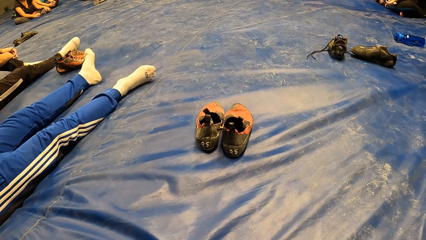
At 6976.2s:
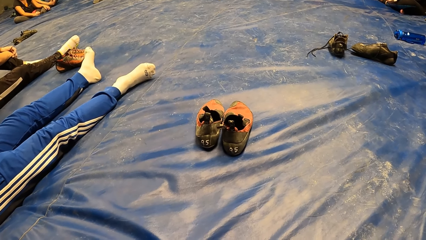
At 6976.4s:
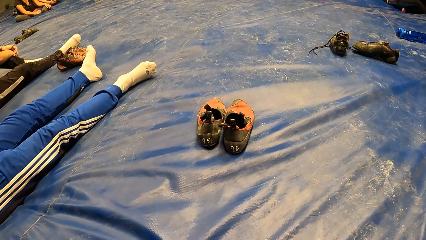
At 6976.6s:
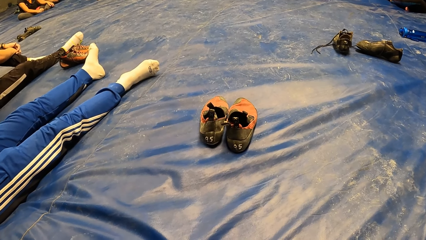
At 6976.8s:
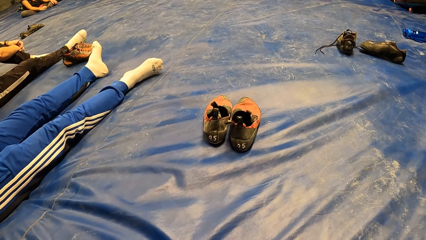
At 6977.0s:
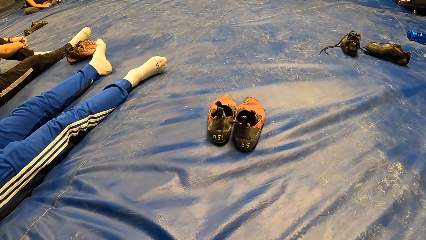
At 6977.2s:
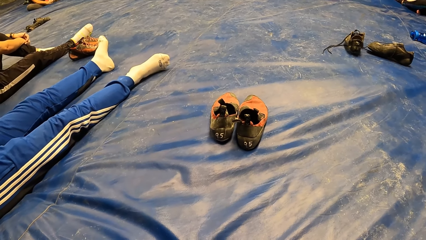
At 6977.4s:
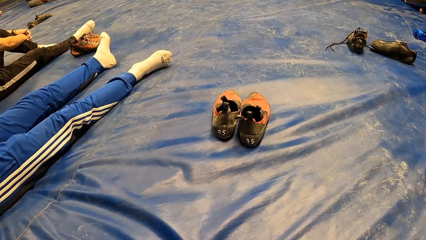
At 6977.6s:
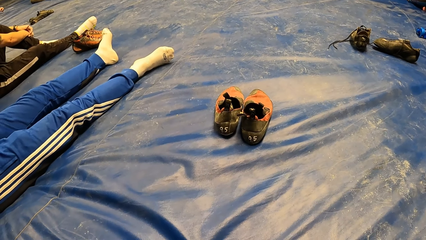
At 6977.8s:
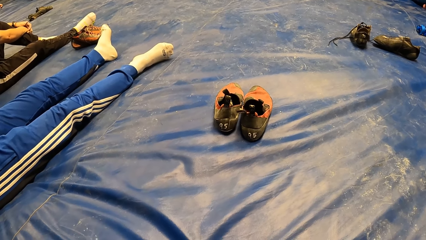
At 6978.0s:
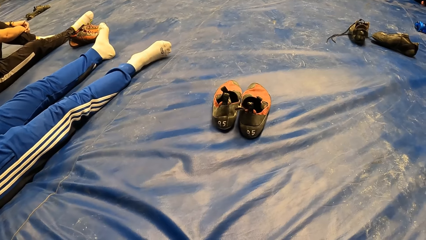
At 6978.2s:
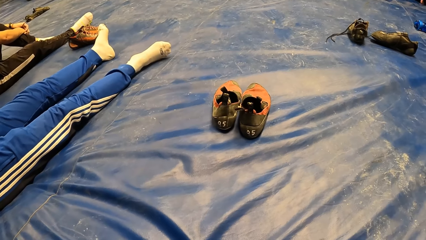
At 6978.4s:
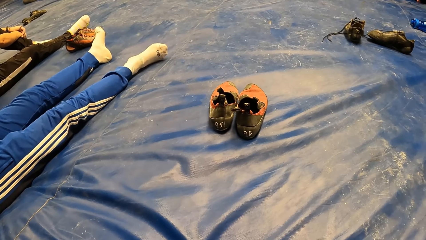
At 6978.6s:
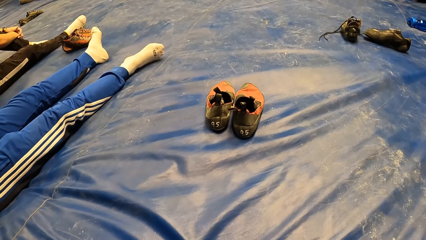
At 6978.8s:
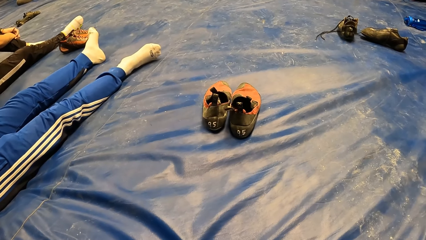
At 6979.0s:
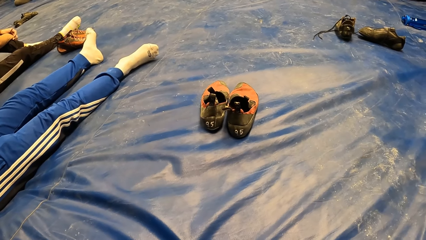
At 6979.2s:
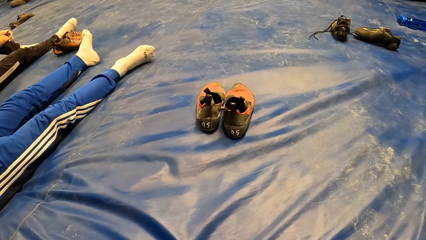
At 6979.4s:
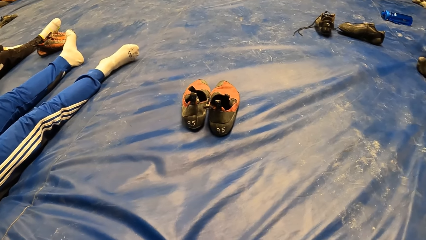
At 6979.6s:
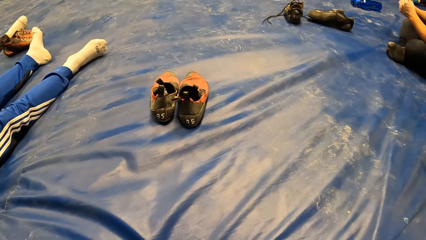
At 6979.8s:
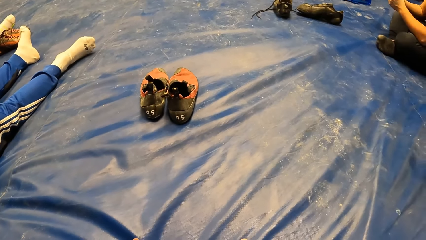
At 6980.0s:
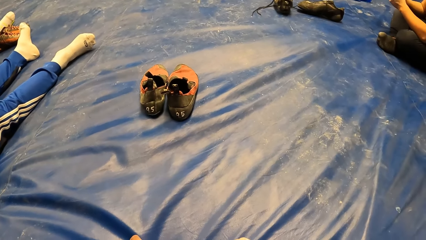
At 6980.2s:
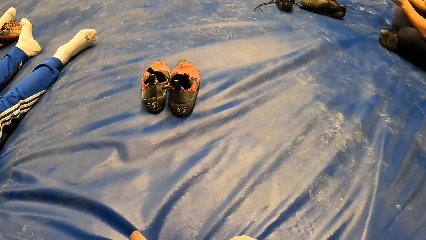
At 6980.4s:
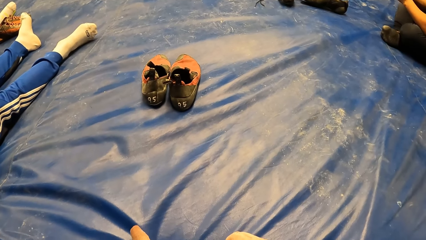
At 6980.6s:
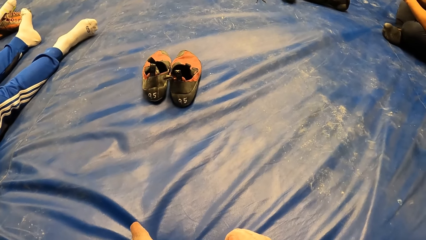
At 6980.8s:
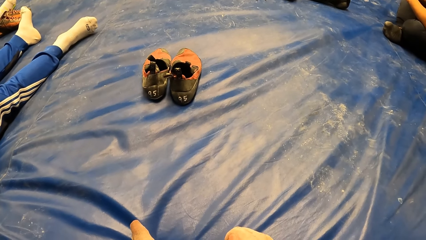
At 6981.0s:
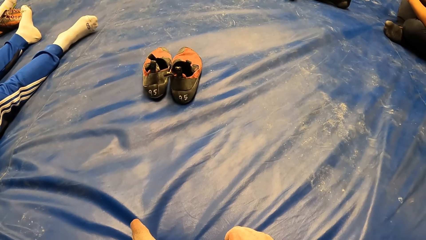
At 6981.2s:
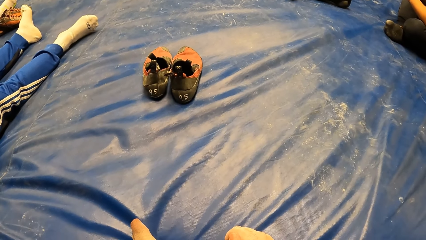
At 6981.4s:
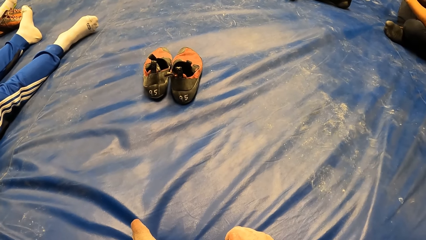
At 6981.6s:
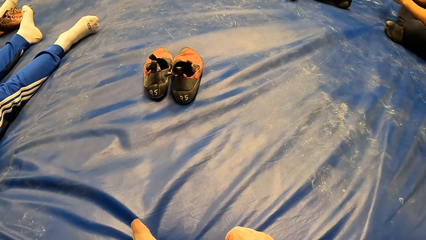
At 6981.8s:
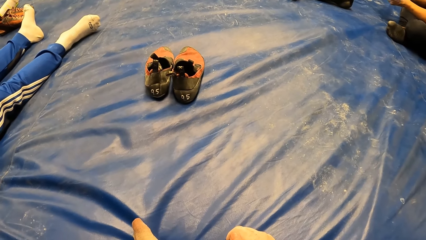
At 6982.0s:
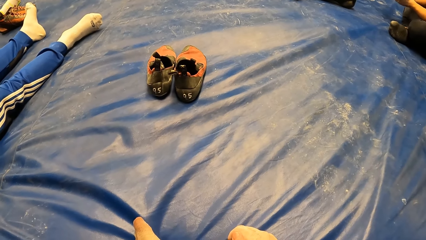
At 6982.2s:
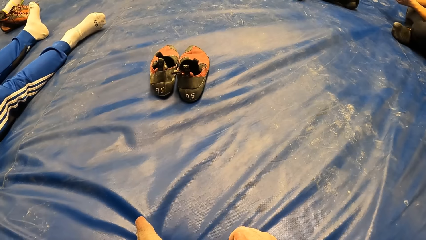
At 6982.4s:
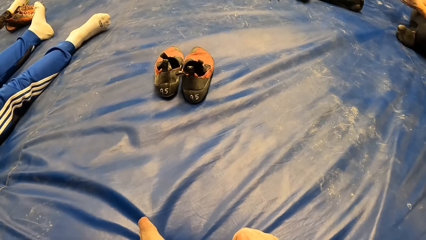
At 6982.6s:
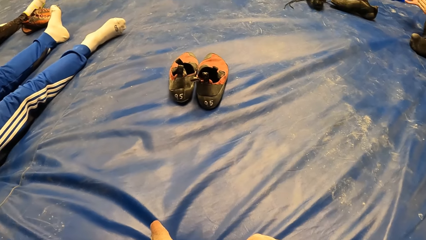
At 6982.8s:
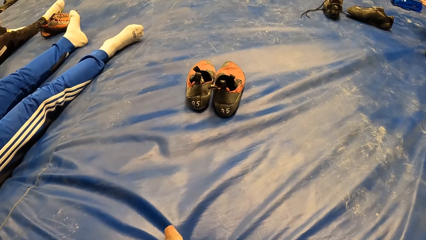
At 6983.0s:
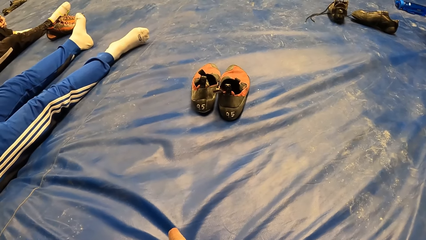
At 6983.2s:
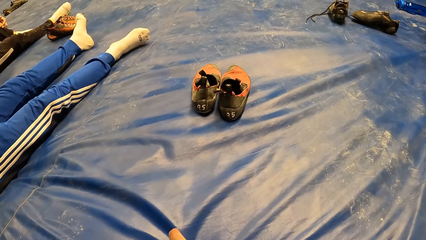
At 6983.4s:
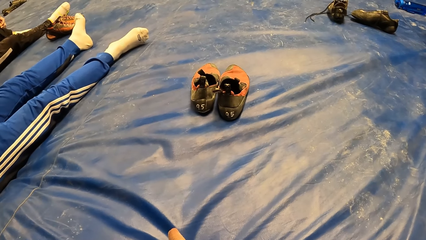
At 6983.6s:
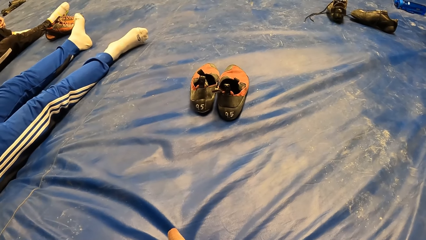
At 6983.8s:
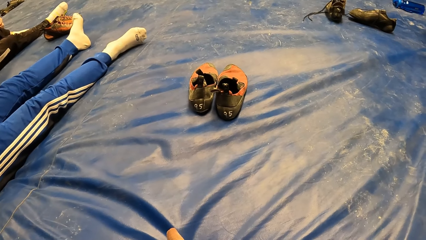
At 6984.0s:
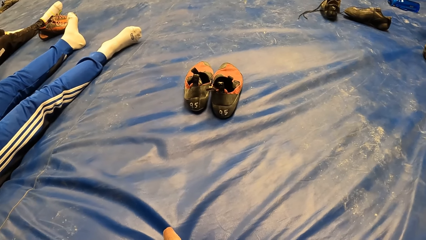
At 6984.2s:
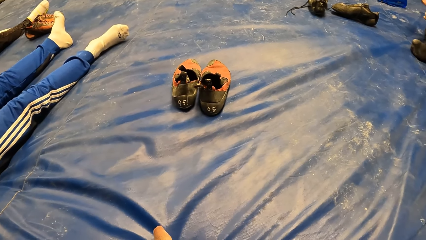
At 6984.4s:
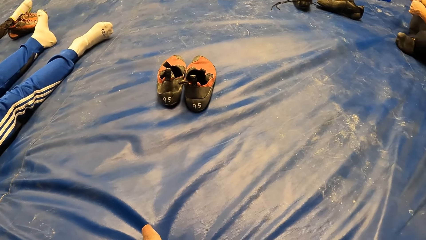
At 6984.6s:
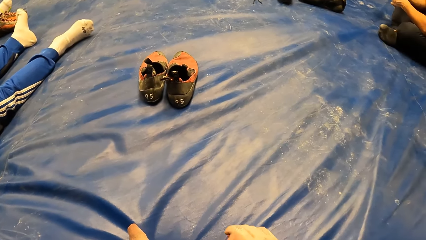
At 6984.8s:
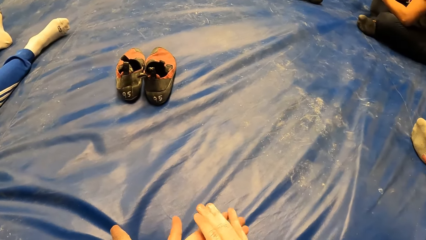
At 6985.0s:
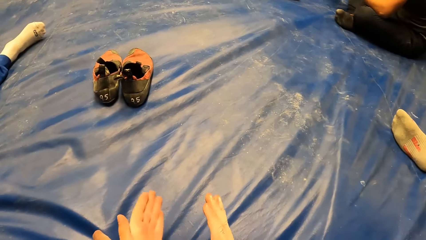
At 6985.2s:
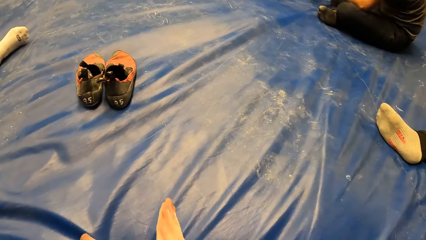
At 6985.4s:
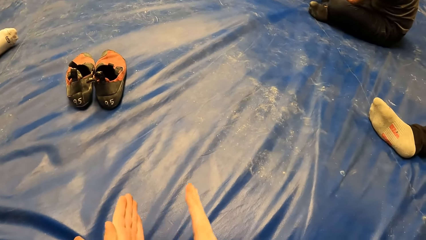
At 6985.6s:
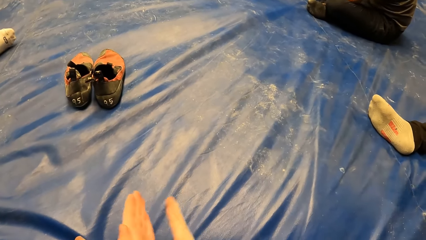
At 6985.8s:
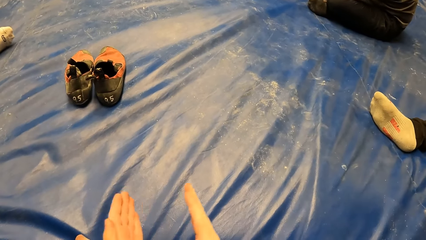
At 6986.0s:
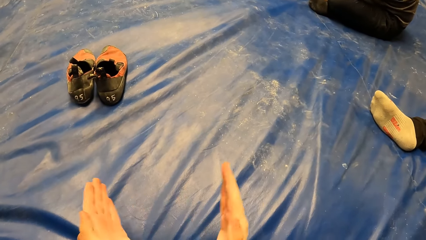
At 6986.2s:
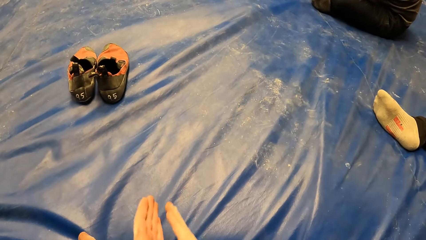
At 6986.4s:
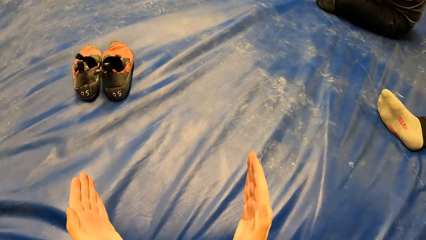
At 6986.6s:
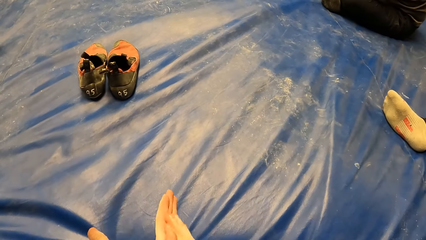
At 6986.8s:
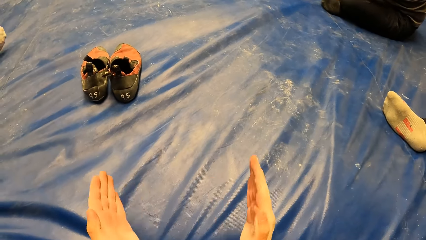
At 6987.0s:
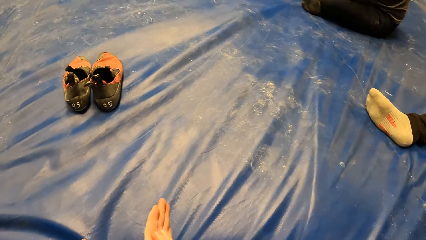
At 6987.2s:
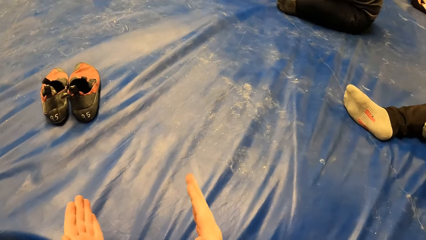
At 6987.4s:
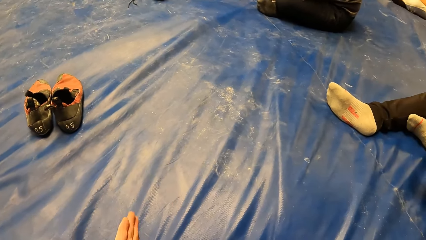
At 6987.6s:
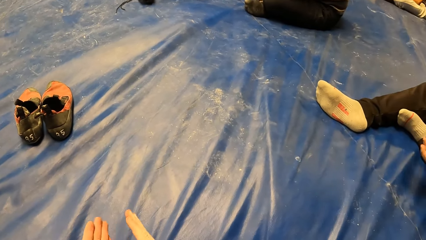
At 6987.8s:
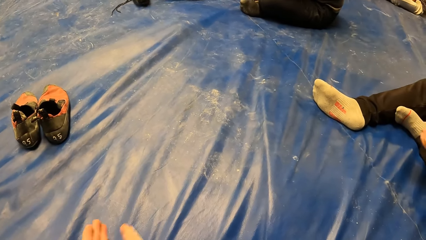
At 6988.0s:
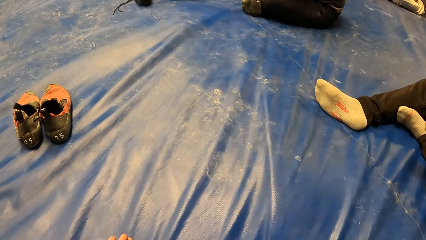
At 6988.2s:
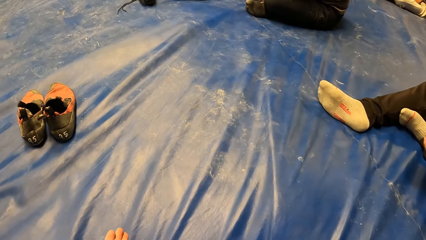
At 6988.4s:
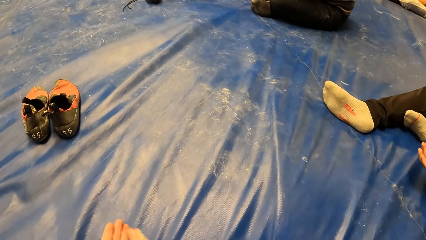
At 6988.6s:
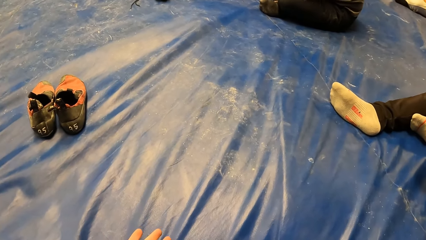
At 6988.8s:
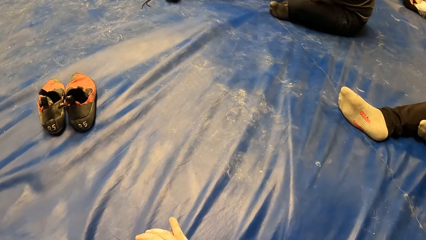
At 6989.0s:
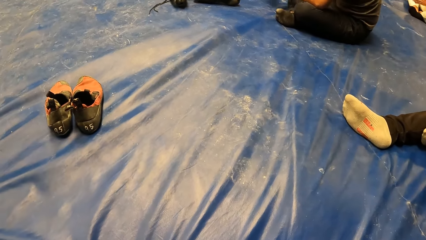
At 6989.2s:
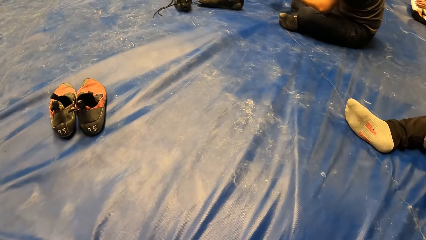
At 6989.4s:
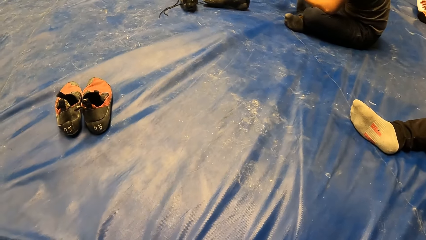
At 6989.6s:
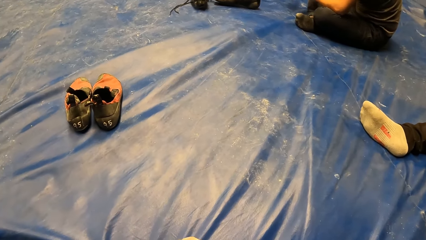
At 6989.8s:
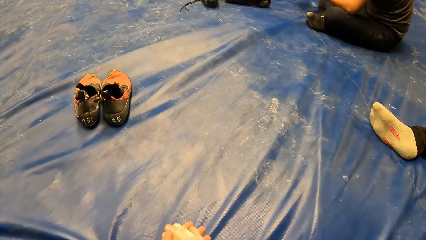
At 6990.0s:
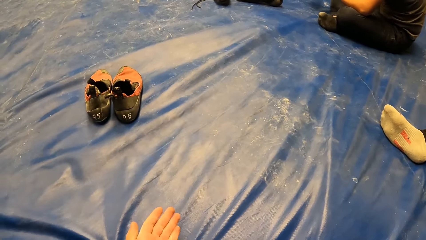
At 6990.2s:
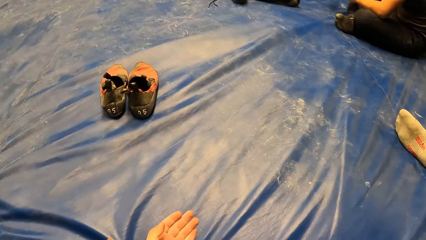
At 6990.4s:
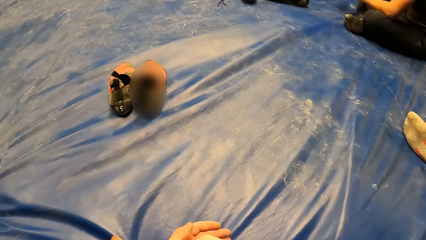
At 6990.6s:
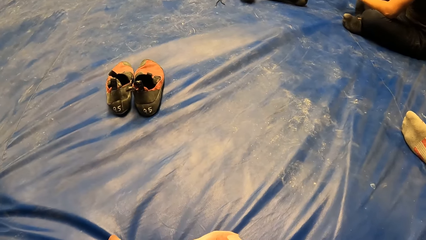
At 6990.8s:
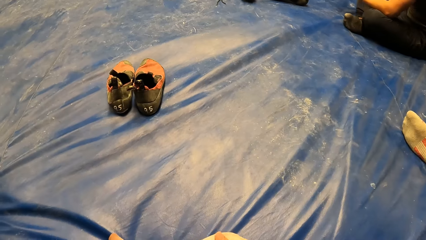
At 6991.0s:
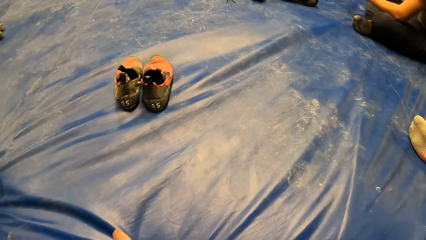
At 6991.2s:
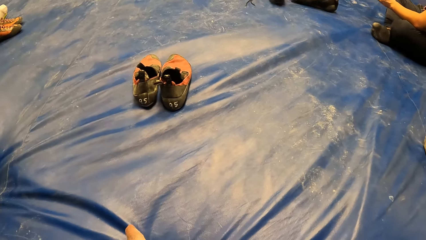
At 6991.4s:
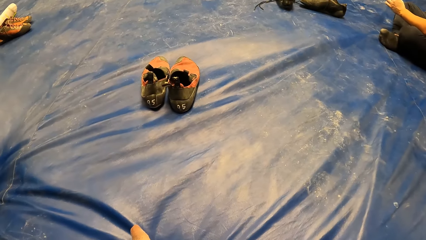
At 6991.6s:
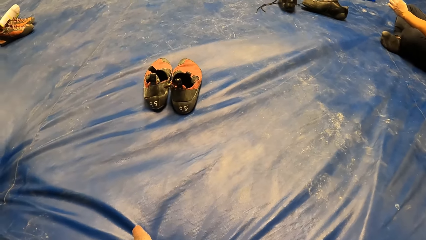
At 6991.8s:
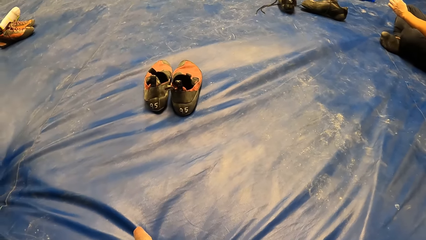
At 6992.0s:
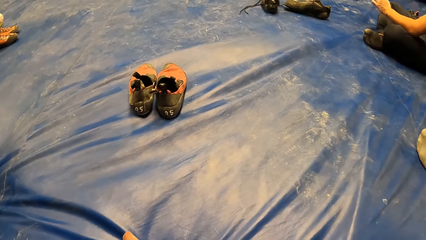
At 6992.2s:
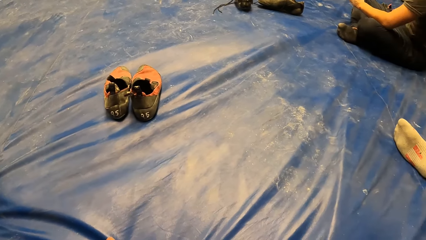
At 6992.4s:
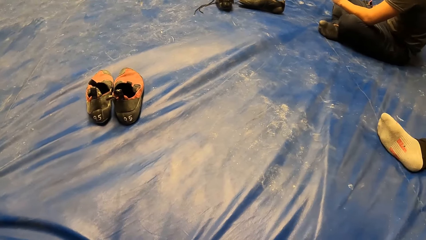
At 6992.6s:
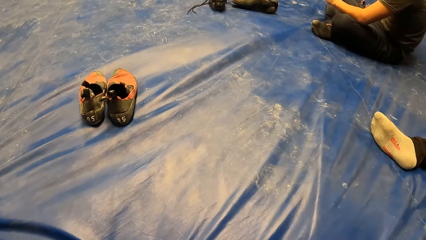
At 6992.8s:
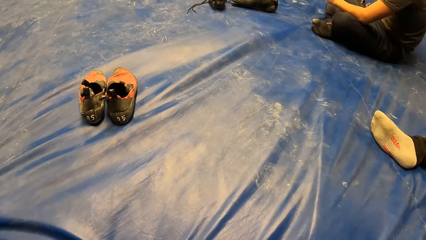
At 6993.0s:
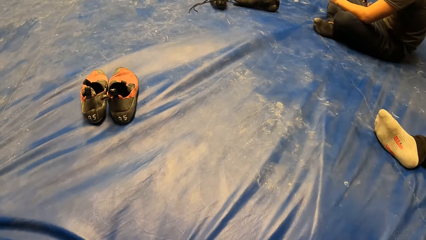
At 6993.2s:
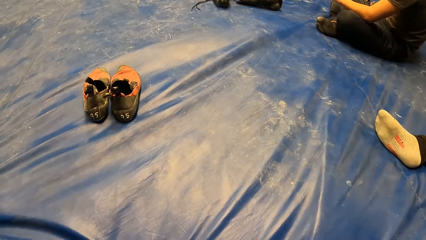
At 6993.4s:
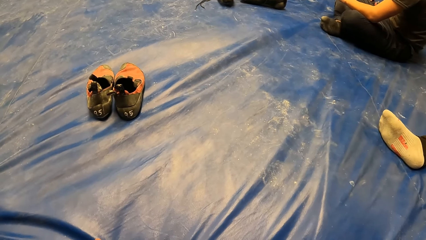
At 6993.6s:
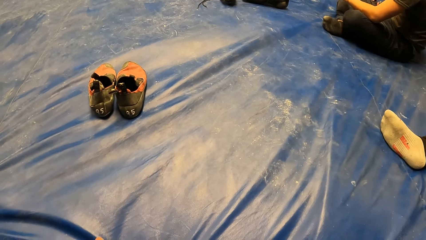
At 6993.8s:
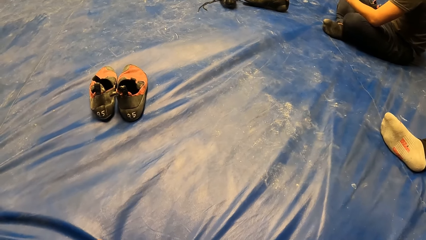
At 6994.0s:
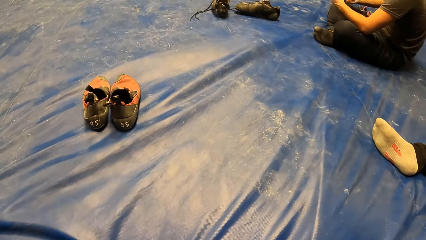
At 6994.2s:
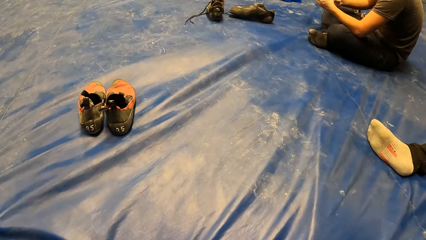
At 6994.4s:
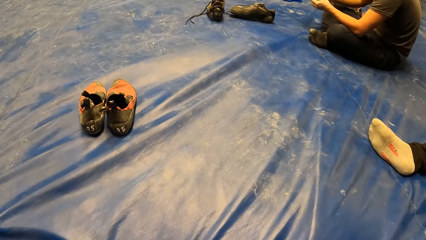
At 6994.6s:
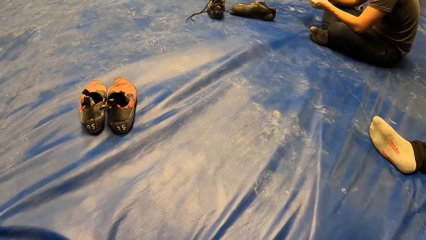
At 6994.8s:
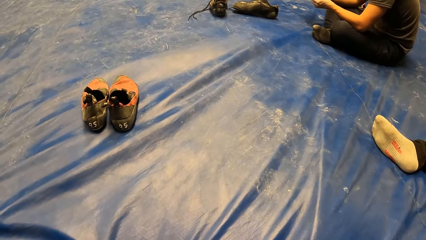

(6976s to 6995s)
The camera wearer claps with both hands. A man claps hands. The camera wearer looks around. They move hands and look around. The man moves feet.
